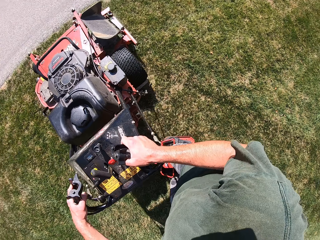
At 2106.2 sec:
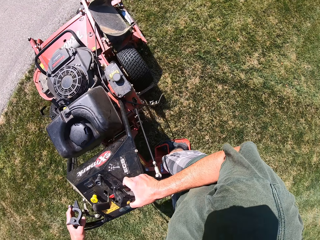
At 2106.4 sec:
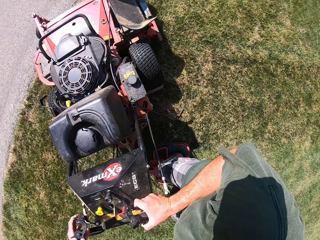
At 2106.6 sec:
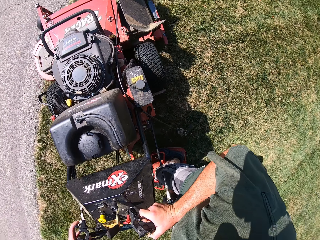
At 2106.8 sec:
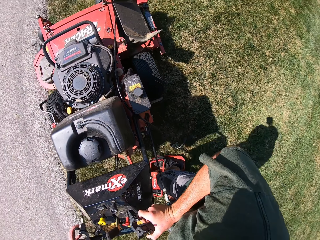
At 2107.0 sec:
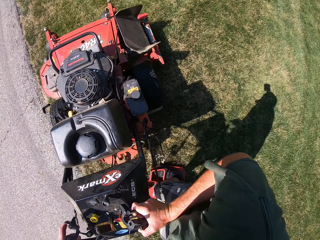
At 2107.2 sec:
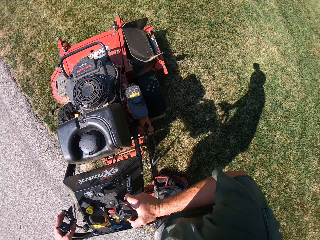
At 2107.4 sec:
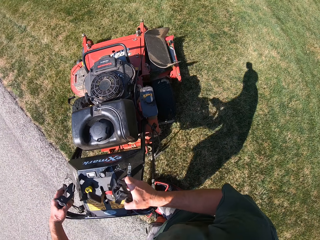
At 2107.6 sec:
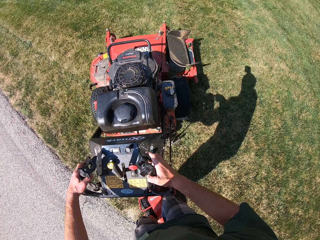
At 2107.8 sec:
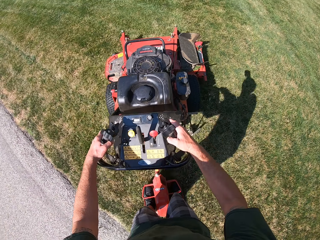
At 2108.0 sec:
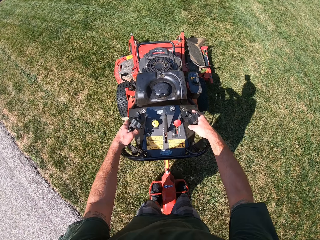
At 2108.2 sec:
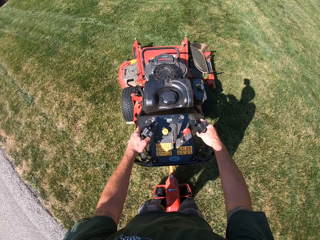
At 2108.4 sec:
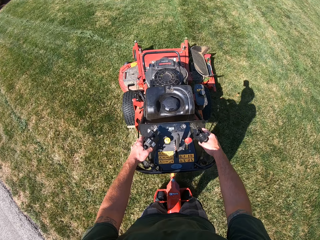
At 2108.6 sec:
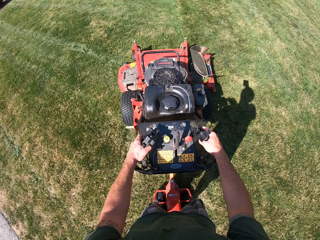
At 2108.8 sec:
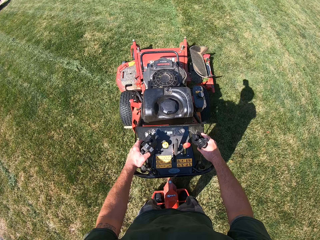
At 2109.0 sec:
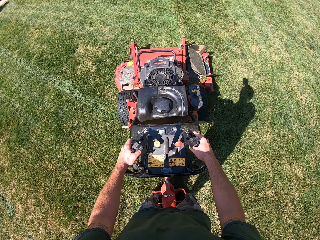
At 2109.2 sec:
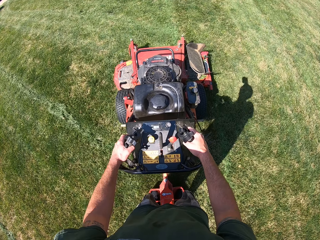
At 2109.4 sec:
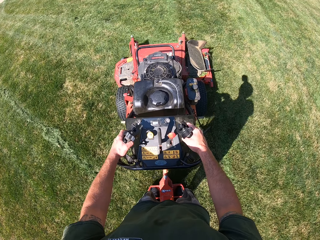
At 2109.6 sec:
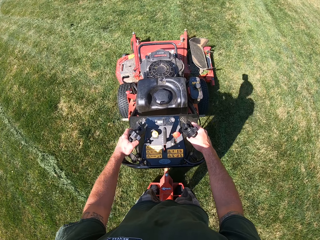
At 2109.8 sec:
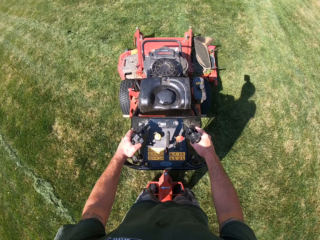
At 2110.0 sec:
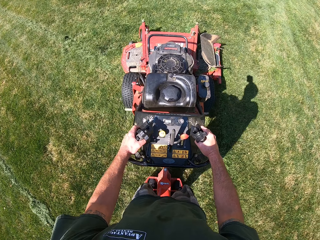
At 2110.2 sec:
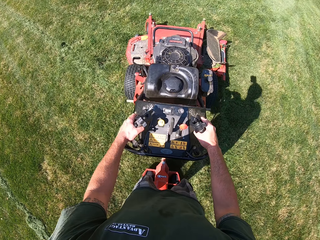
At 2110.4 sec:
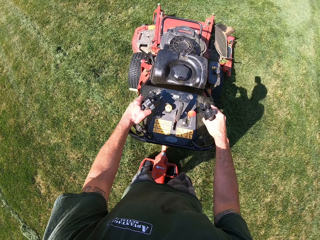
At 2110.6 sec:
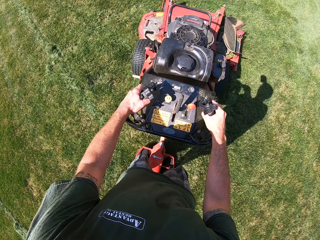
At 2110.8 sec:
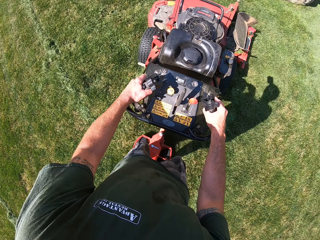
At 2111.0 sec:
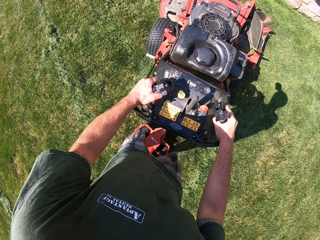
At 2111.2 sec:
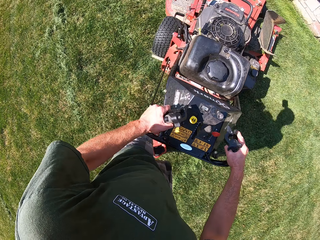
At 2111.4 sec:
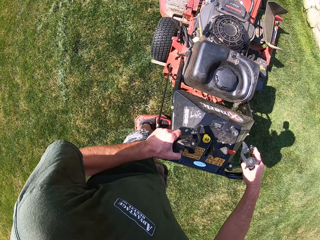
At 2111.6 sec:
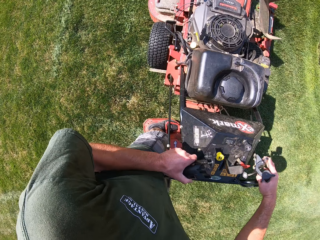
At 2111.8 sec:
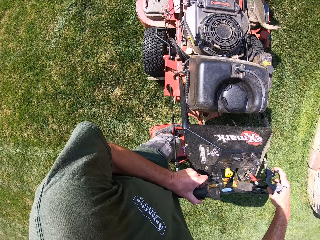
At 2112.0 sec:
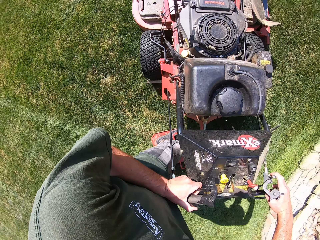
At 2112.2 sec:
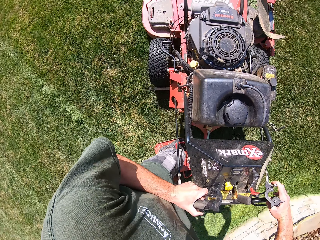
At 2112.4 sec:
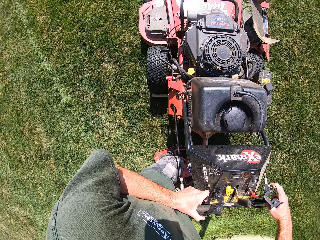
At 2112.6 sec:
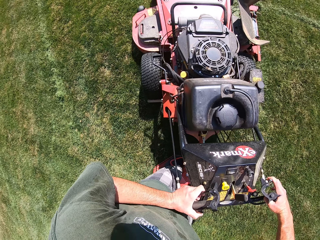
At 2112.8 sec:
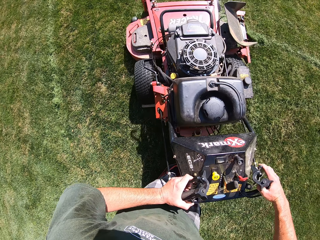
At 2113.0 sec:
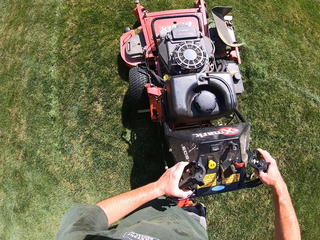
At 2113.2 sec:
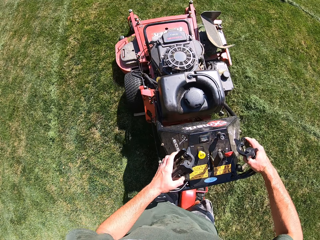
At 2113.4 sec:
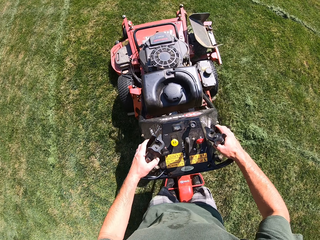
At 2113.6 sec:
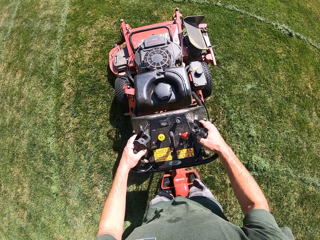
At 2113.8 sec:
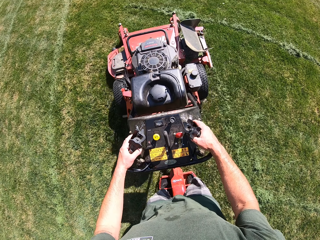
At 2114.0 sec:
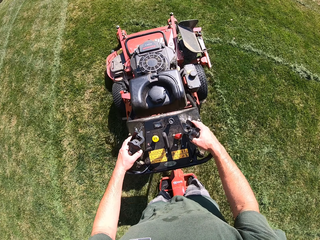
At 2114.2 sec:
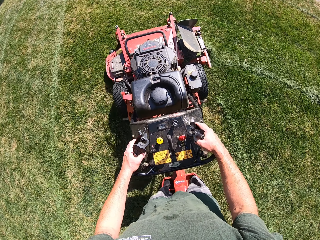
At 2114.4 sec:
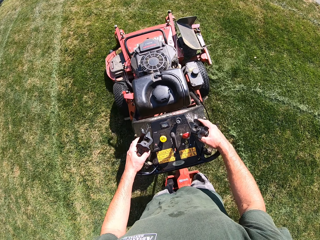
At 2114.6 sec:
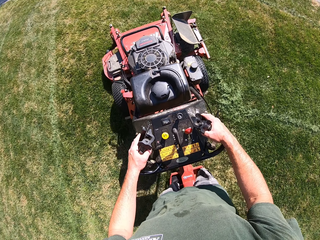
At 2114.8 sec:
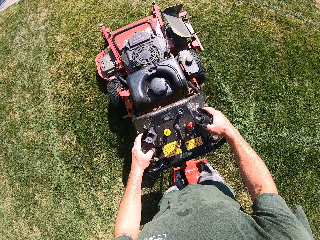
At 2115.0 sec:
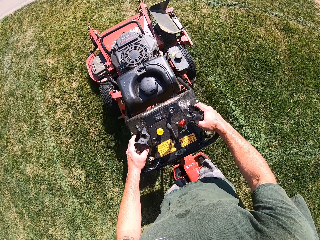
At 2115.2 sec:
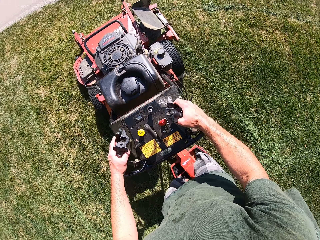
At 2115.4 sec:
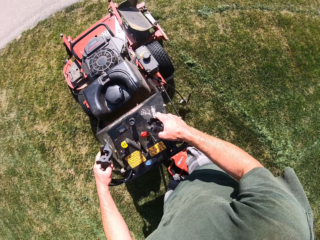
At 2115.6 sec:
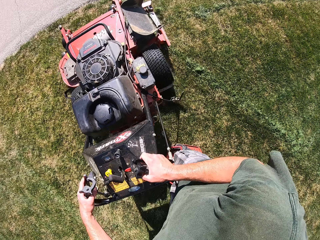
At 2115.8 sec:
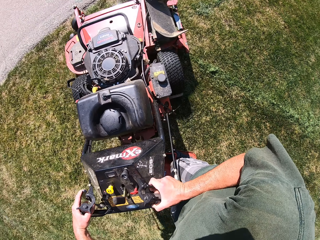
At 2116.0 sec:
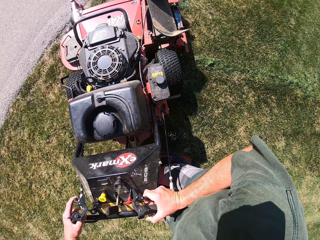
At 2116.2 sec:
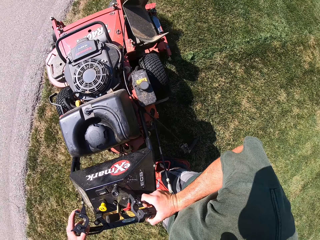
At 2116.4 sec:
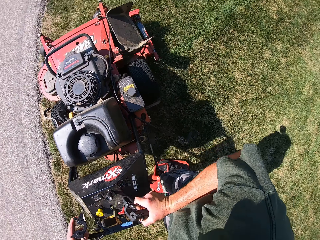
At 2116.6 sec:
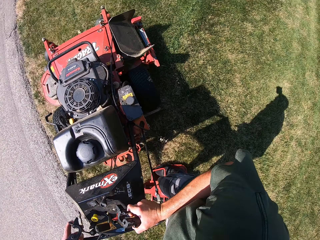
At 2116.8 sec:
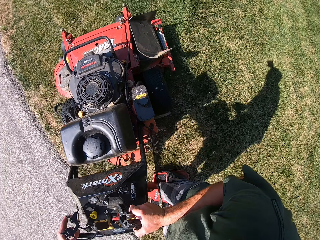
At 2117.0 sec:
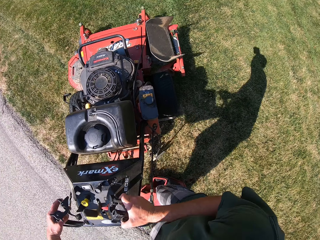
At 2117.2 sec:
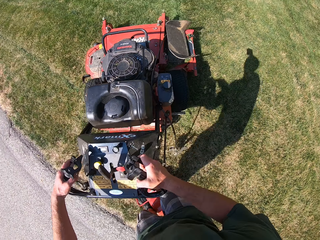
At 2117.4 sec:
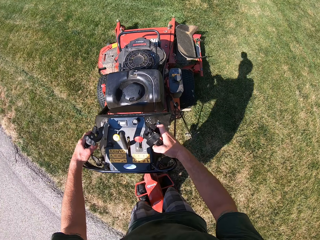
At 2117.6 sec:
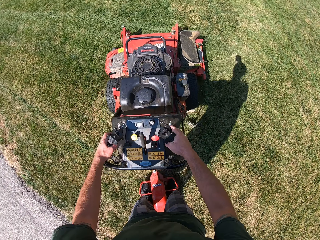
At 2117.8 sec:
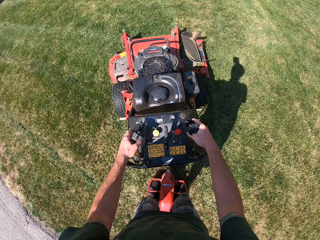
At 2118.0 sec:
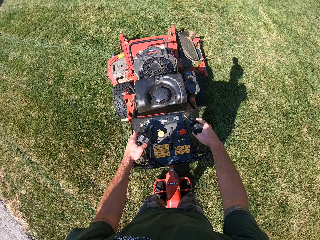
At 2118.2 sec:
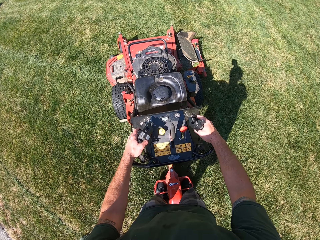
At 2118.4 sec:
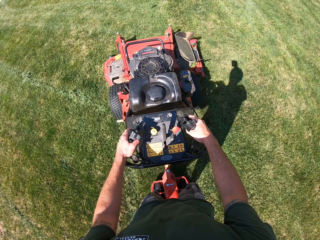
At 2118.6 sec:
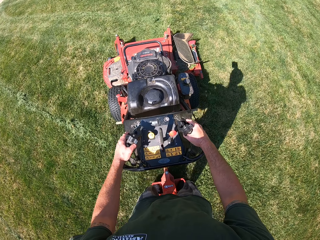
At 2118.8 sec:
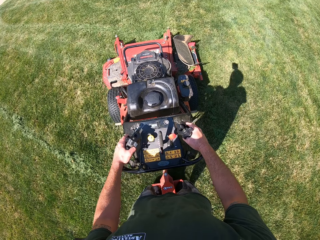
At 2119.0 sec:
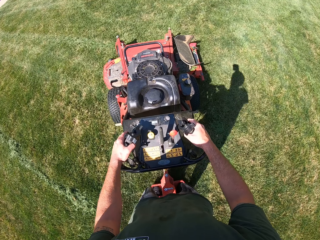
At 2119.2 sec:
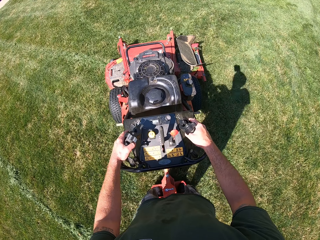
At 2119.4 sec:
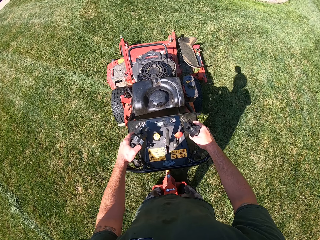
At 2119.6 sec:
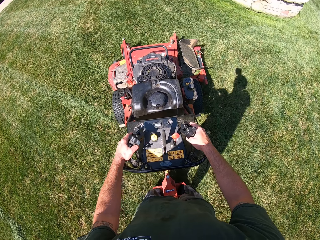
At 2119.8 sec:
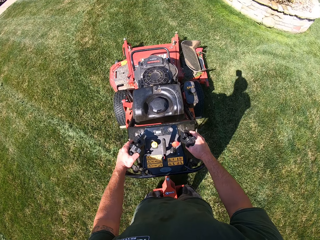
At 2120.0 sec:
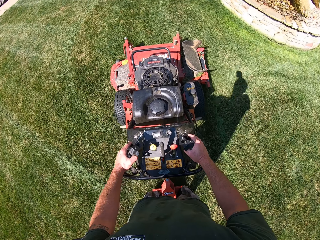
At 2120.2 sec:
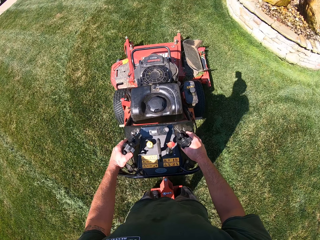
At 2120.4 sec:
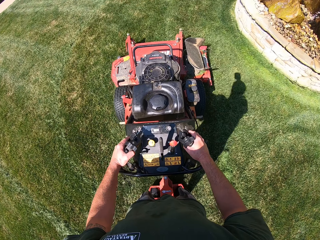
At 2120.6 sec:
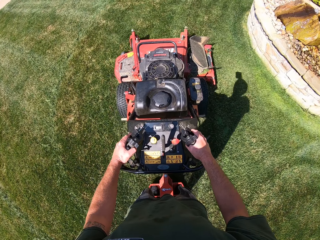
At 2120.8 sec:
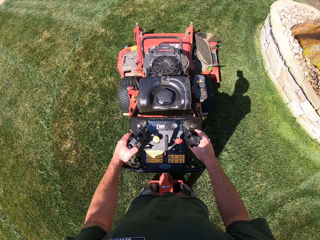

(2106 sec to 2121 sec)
The camera wearer turns the lawn mower to the right. They mow the lawn with the lawn mower. They turn the lawn mower to the left. They mow the lawn with the lawn mower. They turn the lawn mower to the right. They mow the lawn with the lawn mower.

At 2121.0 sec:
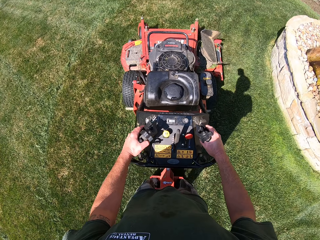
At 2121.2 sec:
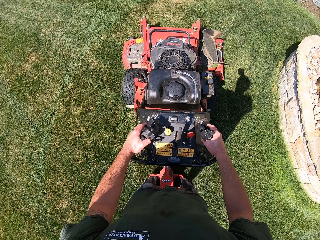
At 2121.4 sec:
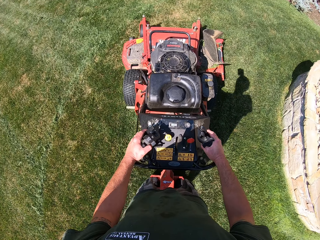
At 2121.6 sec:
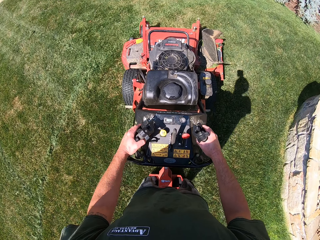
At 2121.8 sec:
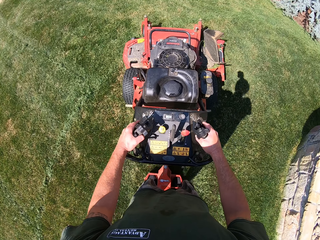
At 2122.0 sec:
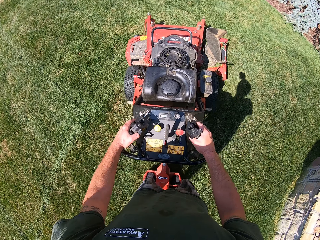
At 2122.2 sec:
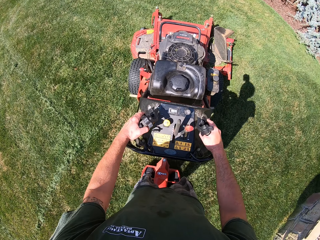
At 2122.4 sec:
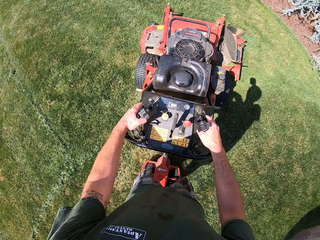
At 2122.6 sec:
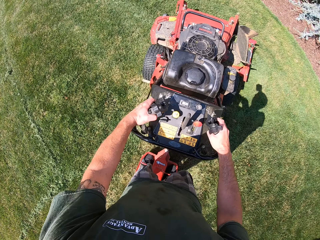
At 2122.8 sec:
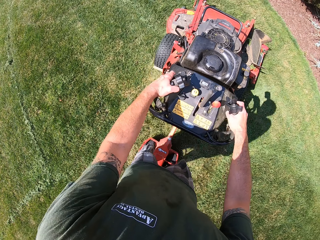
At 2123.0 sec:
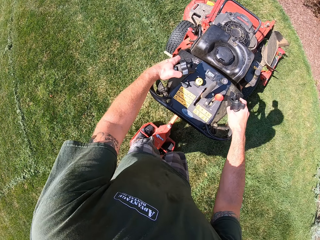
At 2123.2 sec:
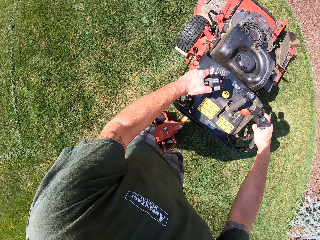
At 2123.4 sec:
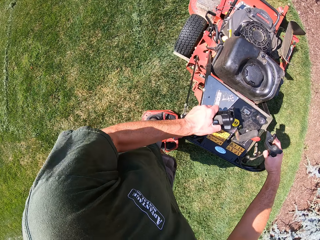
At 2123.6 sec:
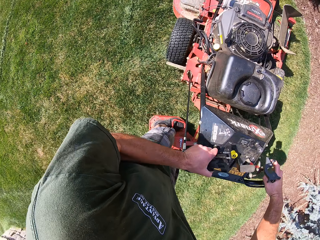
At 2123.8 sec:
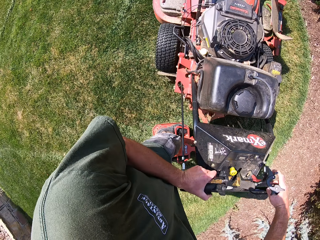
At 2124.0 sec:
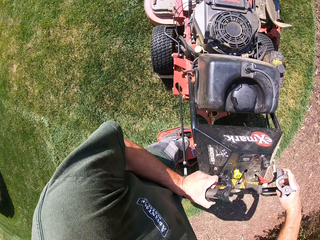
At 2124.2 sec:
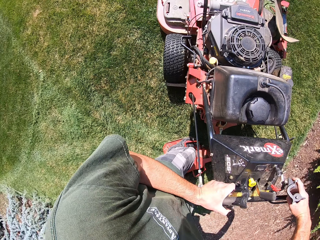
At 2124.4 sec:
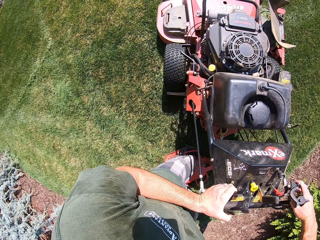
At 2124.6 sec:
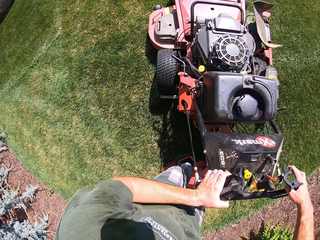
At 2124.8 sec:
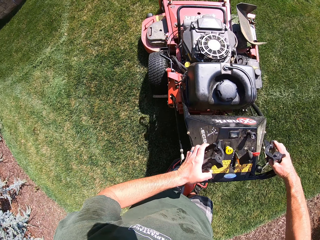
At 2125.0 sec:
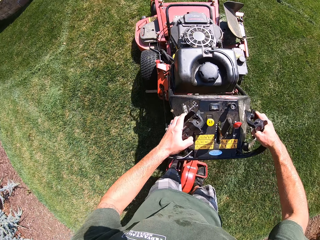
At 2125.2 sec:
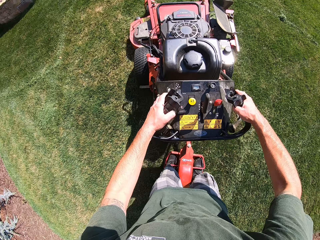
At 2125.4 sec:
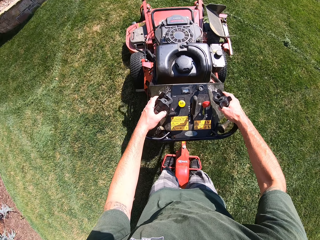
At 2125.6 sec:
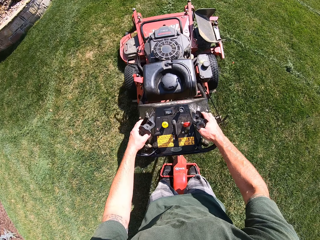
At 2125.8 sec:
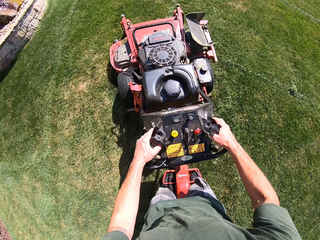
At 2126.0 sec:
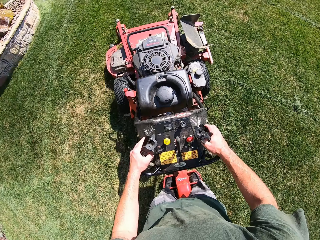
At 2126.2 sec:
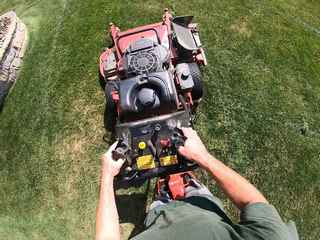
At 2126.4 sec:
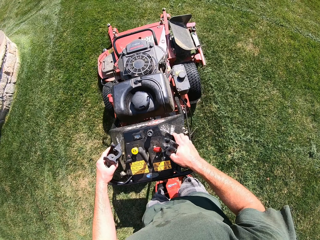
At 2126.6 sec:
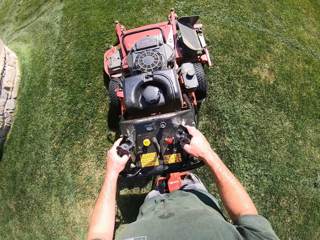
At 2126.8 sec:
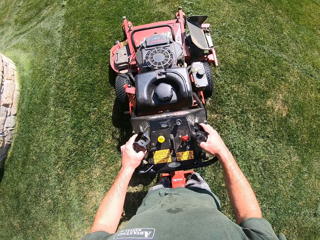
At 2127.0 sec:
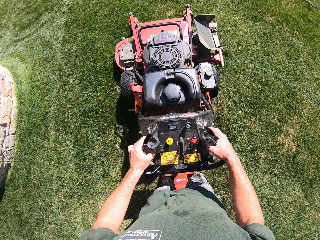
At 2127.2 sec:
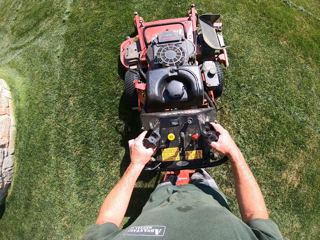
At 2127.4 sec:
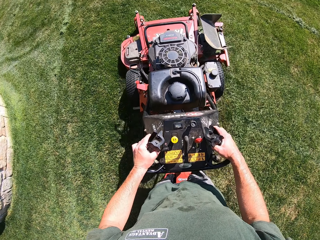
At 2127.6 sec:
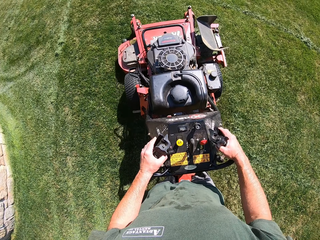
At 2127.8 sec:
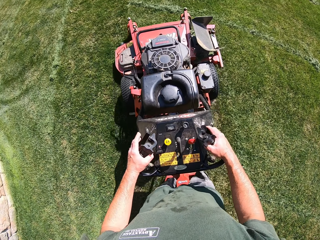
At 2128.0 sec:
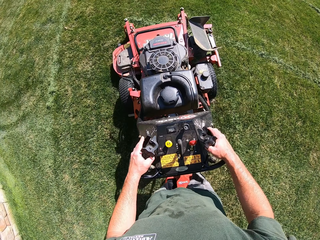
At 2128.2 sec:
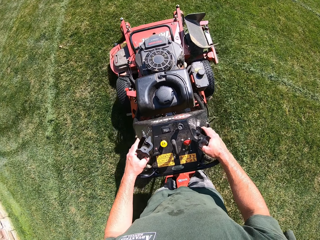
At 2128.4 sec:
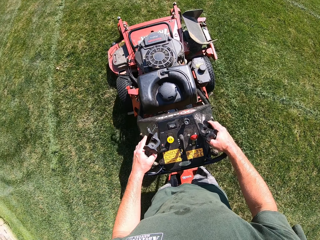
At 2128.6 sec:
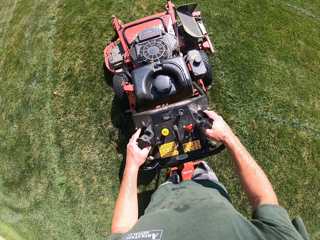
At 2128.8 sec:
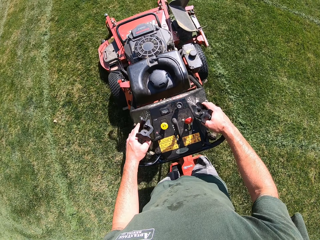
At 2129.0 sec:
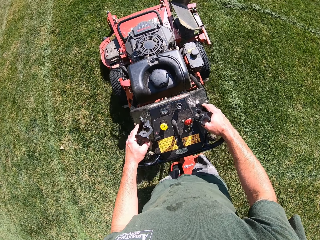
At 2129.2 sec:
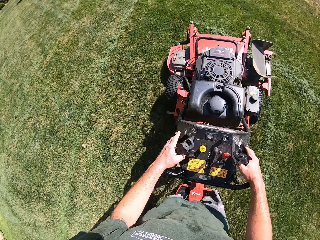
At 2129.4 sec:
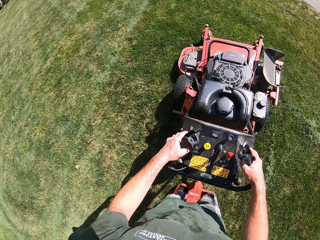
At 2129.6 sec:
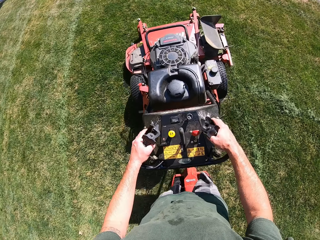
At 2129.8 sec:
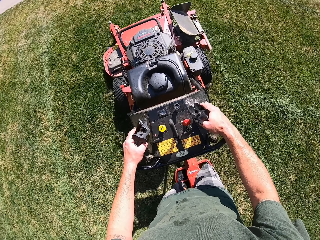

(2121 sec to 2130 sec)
The camera wearer turns the lawn mower to the left. They mow the lawn with the lawn mower.
